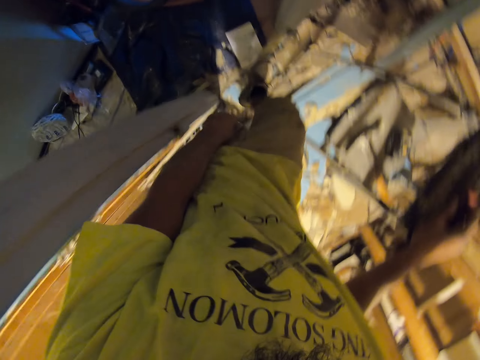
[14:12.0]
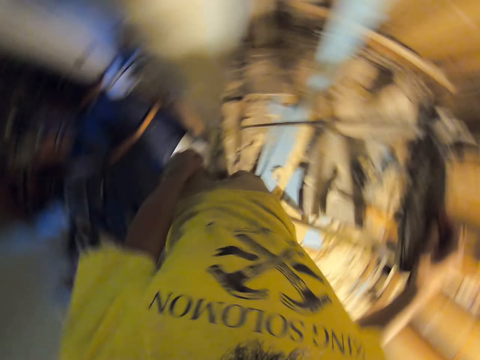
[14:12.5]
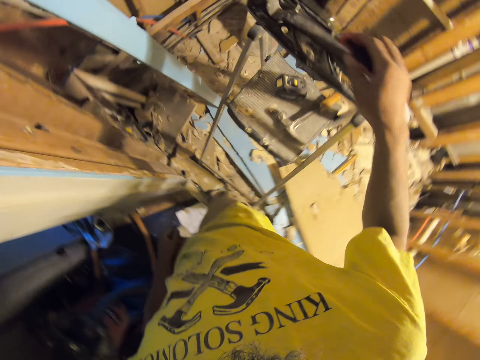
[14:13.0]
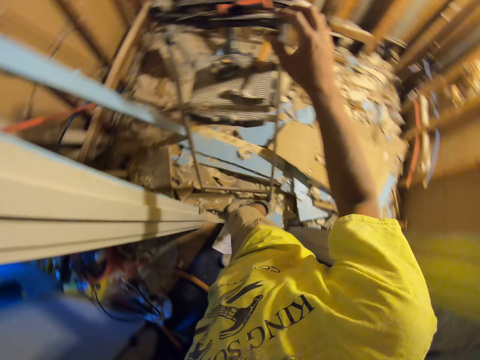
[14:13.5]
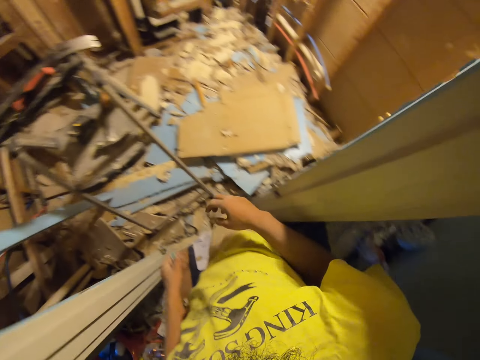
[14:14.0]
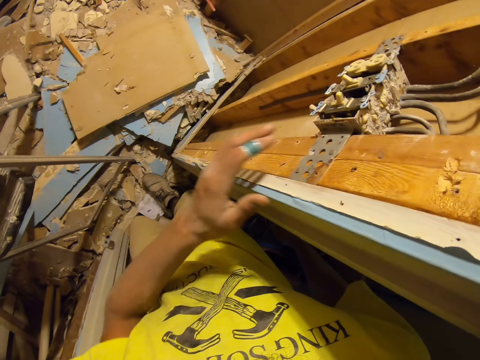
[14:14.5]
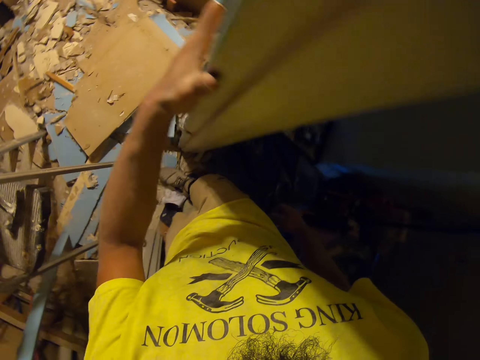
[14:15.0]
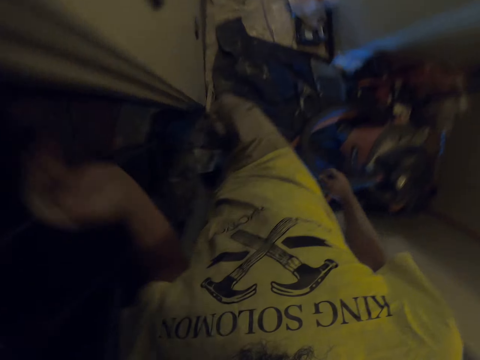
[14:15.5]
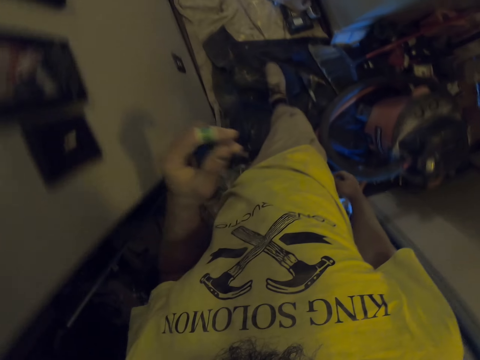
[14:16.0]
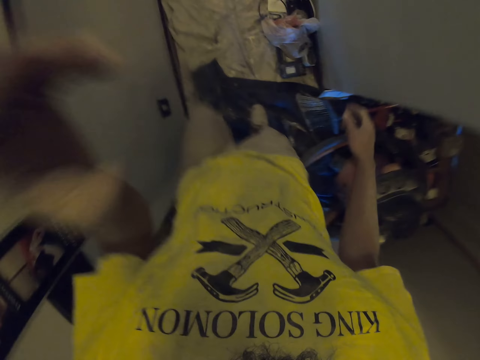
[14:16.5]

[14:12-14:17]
The camera wearer places the screwdriver on the ladder. They turn around. They turn off a switch. They walk in the house. They fix the camera.
